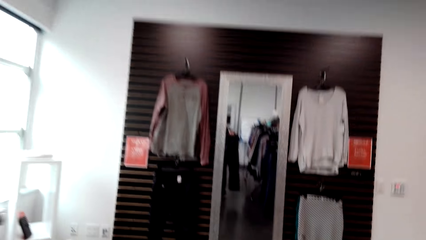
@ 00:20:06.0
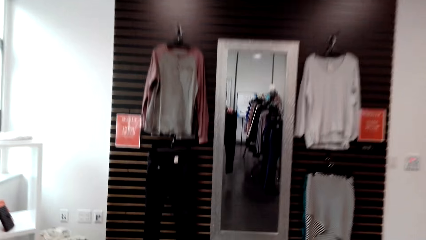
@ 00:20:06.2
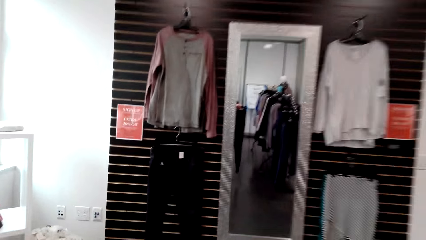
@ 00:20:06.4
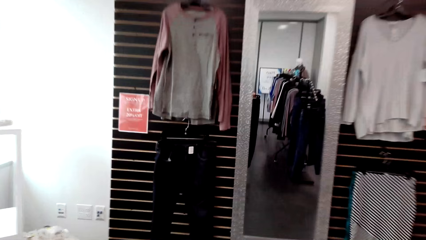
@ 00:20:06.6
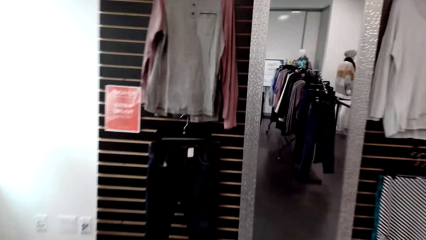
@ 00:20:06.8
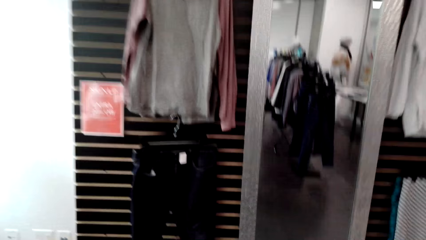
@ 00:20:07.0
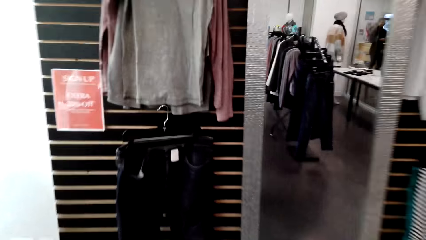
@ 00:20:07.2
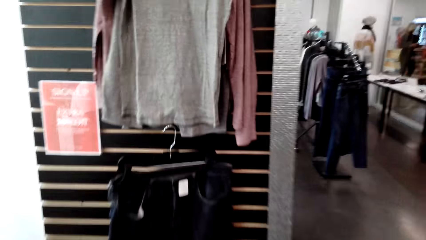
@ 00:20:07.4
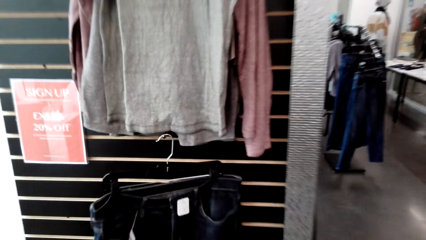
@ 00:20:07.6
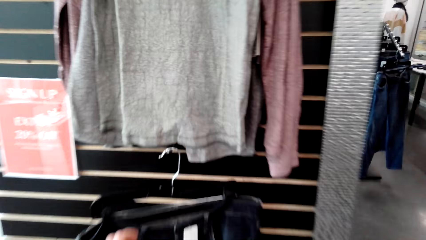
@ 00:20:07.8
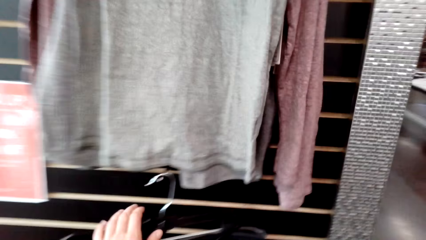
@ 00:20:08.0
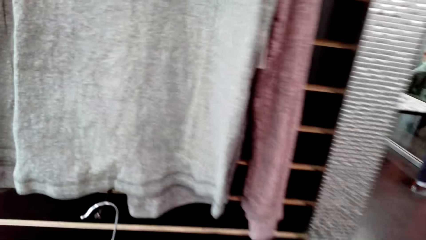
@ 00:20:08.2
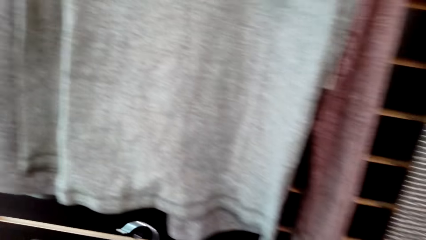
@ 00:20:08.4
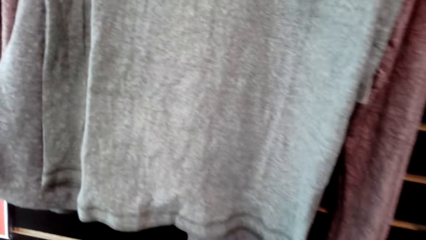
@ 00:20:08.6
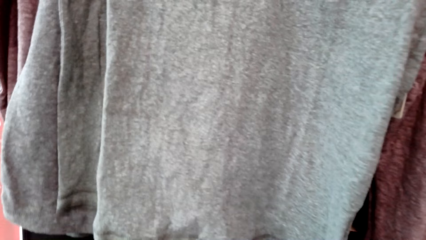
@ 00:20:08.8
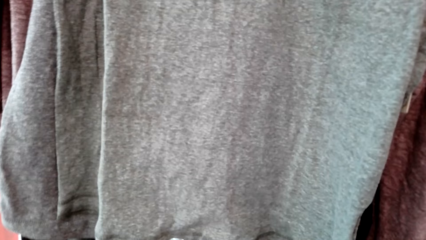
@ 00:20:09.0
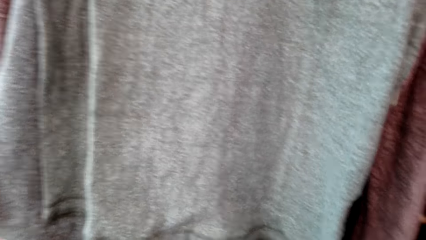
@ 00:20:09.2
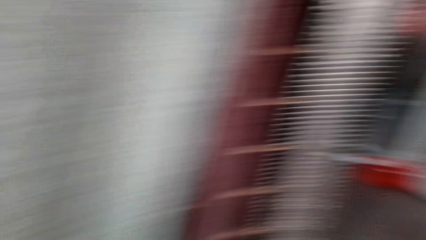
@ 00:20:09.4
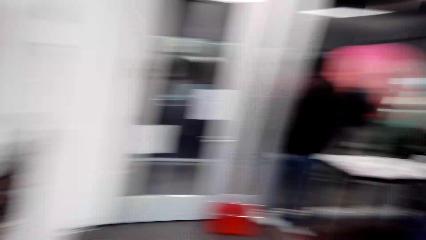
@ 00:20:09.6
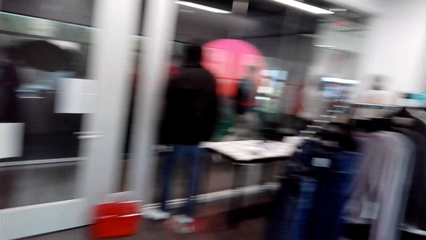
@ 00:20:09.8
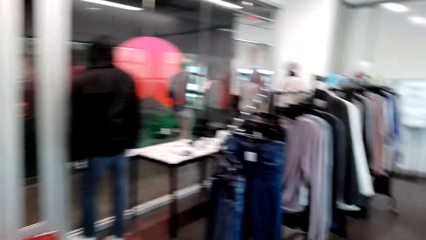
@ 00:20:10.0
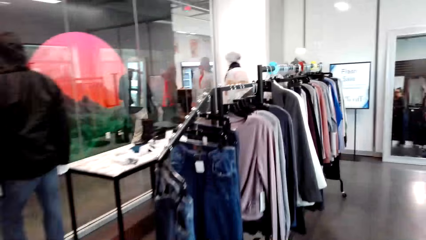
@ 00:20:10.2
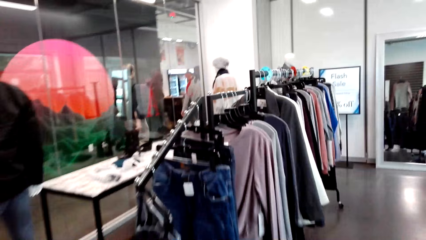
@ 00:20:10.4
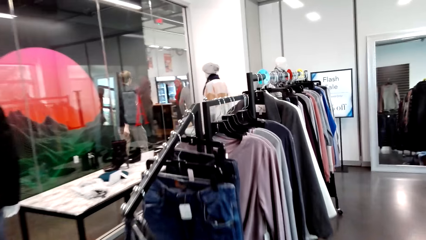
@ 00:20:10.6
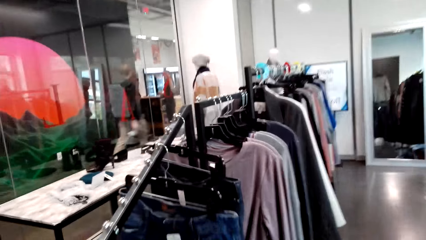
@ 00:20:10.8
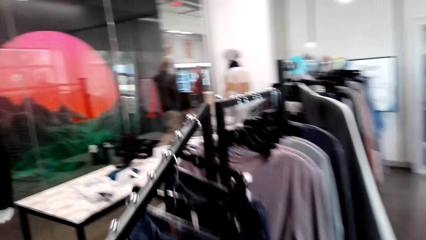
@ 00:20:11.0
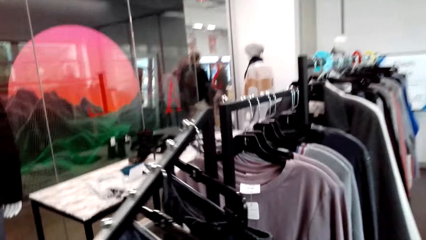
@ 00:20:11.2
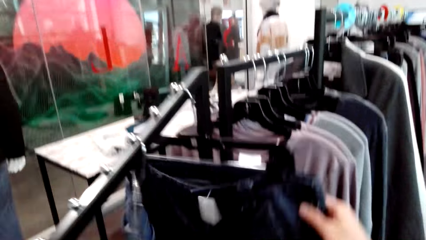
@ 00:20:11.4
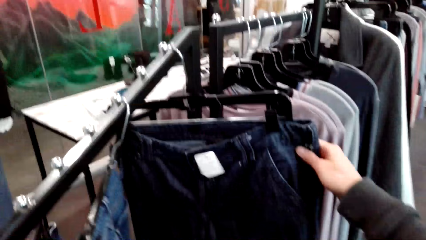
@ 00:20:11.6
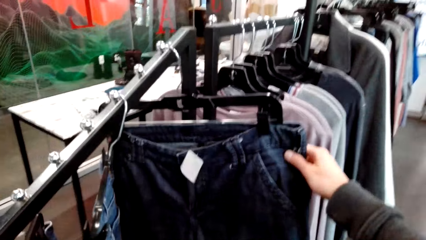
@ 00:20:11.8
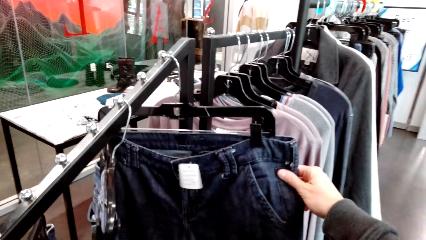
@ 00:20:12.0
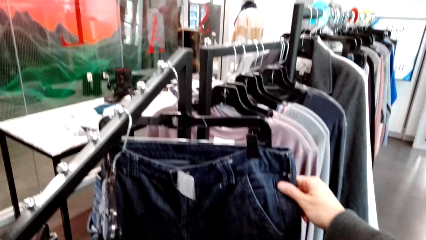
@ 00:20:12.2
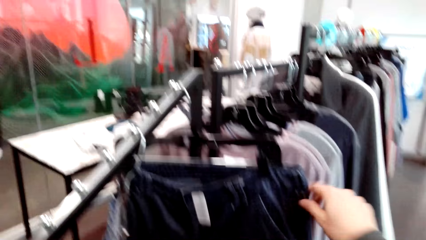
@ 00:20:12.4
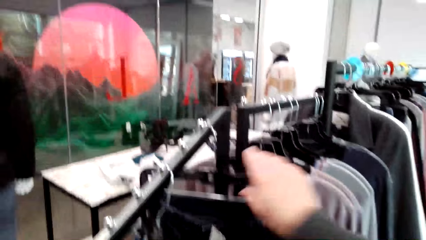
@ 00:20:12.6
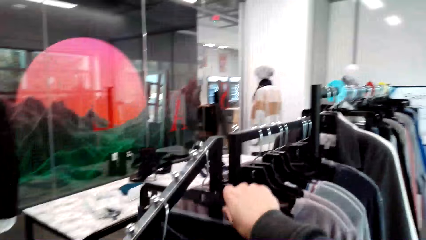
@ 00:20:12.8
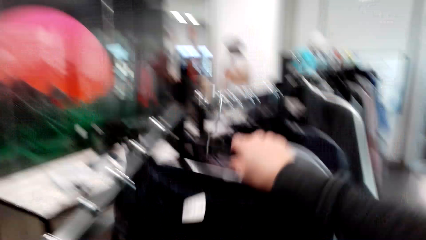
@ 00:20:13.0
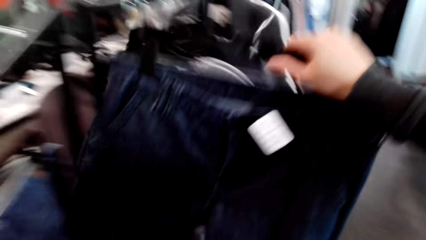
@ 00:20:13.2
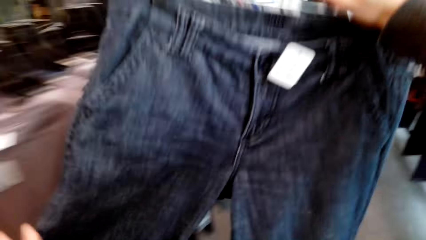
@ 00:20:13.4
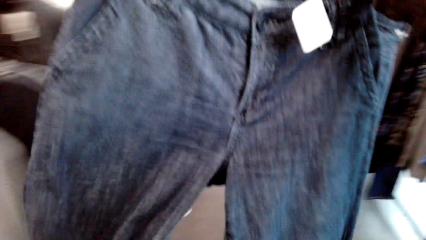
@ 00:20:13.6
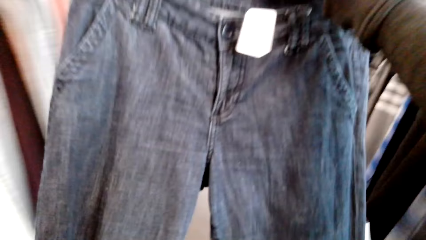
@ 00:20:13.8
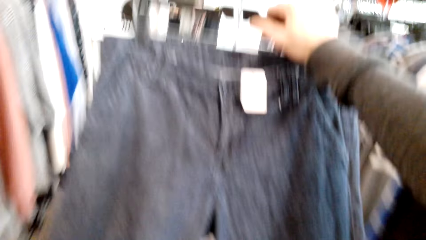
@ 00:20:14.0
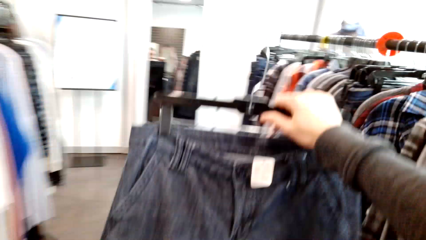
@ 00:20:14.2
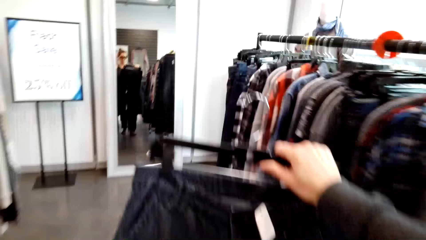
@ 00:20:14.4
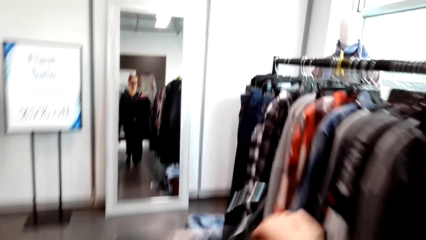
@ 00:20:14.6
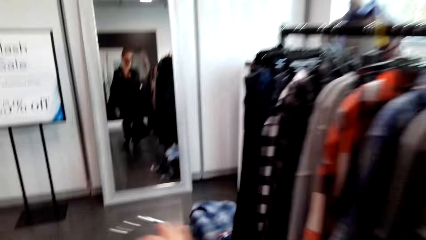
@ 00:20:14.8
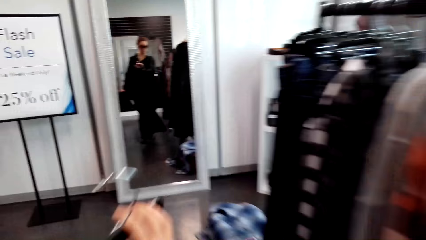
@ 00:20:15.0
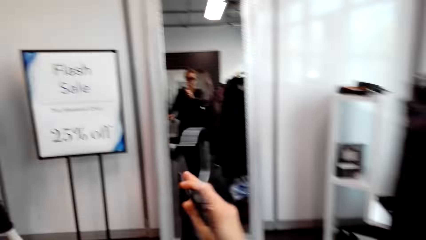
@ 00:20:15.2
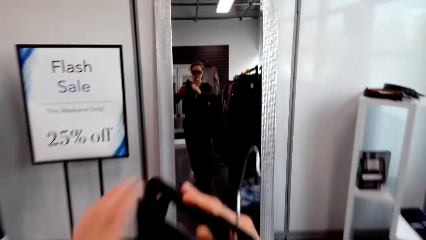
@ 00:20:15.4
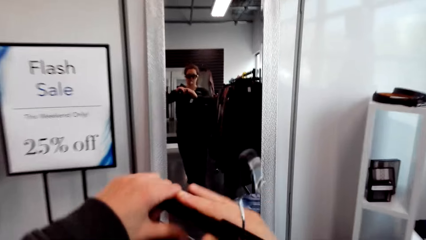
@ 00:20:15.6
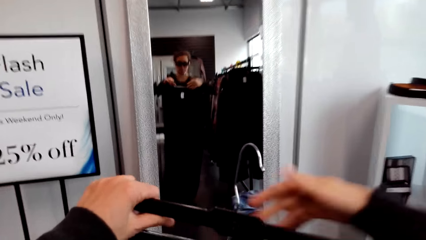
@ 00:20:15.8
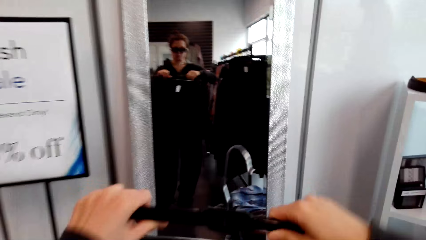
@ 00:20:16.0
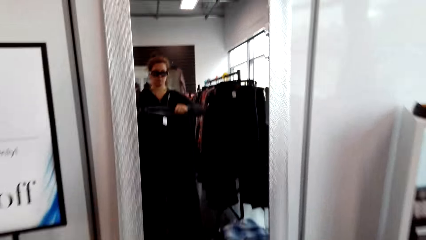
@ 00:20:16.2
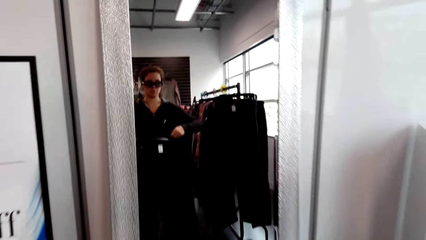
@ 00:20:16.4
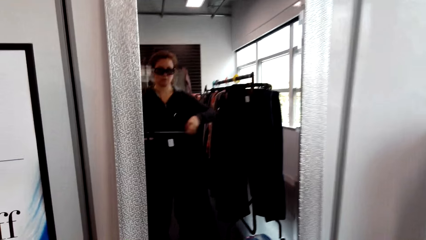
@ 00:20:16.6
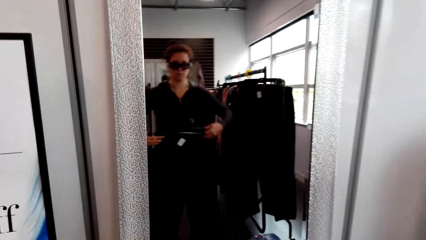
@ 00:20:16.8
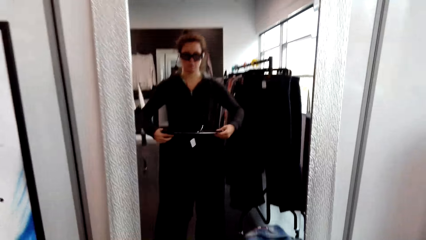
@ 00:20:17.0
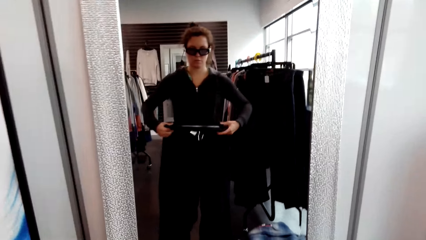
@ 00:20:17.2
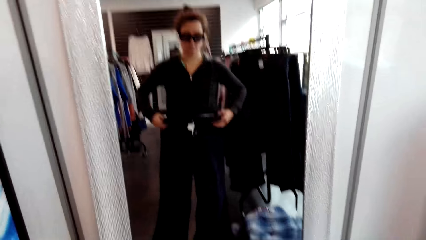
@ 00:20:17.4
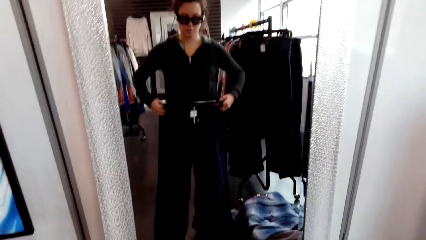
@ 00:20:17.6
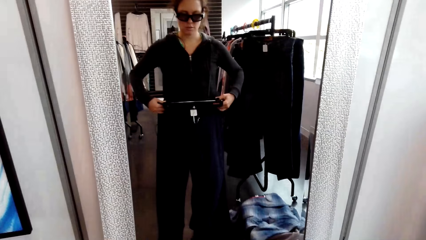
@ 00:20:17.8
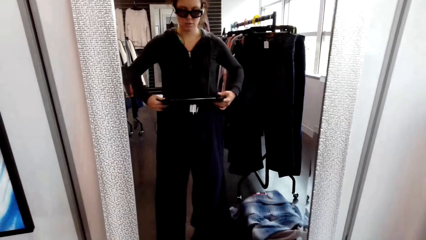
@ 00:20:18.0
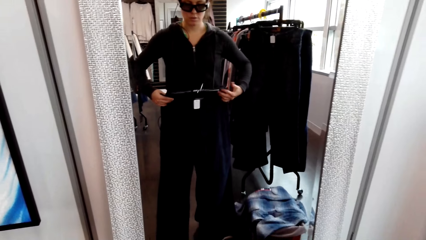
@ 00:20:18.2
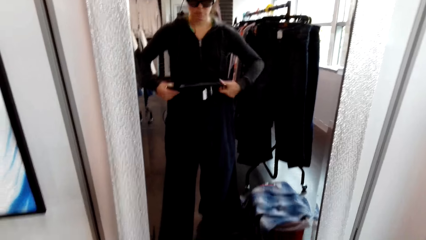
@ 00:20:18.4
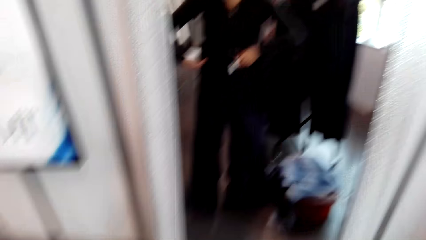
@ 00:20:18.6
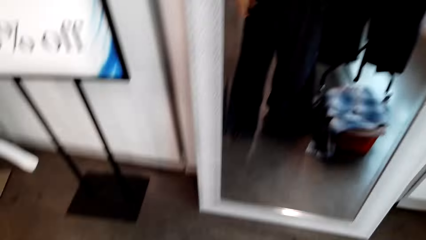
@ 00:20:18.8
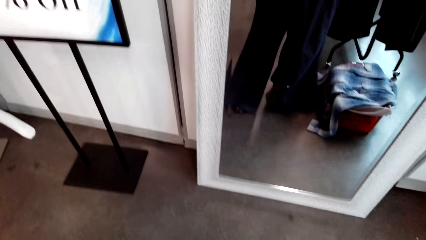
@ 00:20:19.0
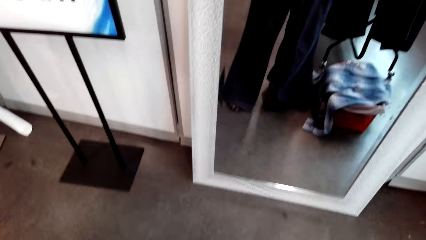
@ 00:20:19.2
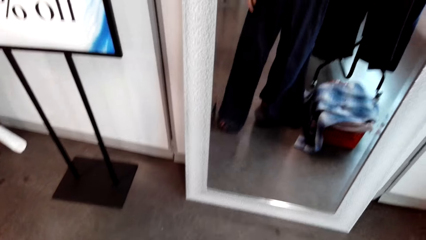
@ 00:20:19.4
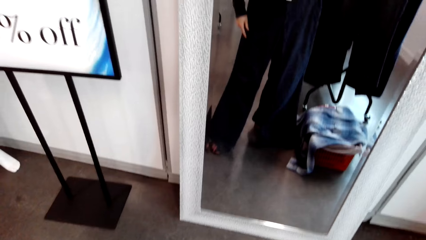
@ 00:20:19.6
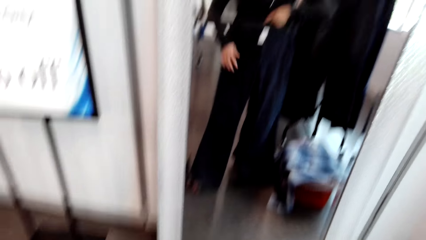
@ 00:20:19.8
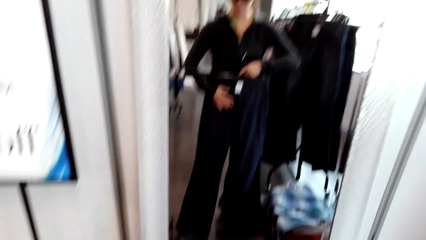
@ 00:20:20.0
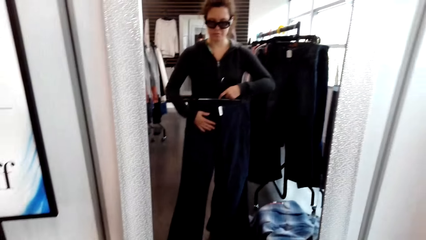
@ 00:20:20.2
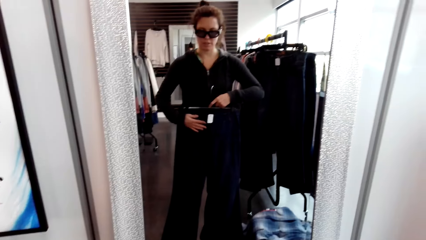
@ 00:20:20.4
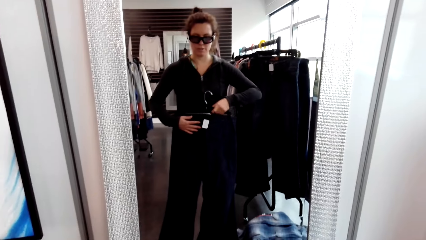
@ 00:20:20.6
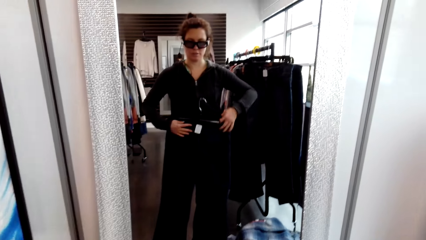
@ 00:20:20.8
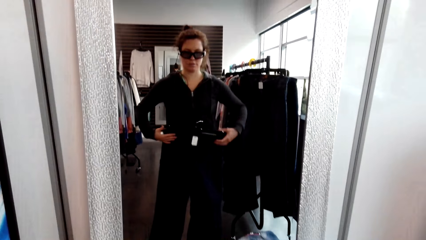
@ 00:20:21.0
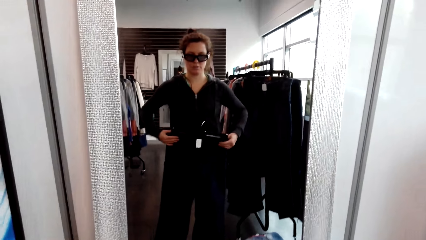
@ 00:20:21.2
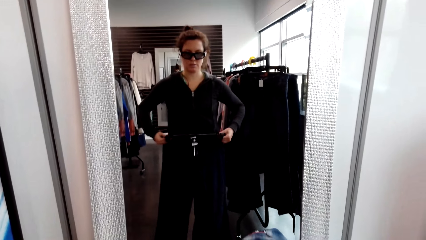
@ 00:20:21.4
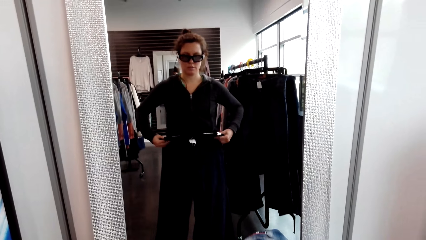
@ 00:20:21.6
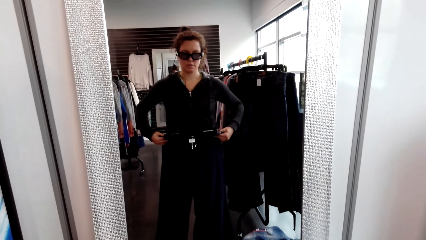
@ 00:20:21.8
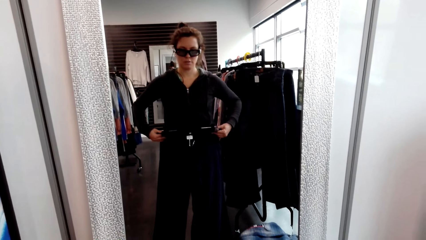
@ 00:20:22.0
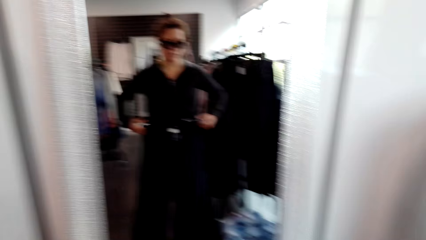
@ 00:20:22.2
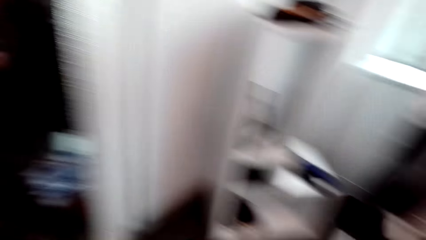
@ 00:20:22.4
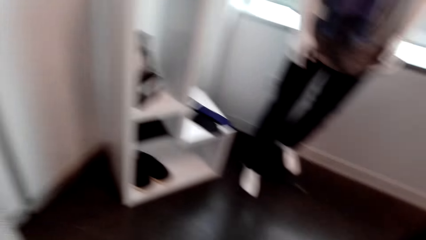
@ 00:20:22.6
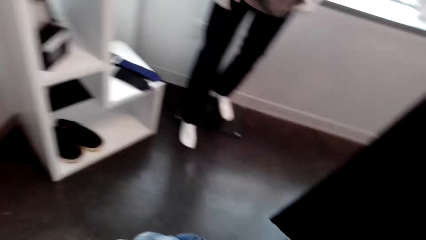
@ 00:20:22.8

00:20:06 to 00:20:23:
The camera wearer picks up the trouser on the hanger. They check out the trouser. They pick up the trouser jeans on the hanger. They talk. They inspect the trouser. They fit the trouser on the mirror.
